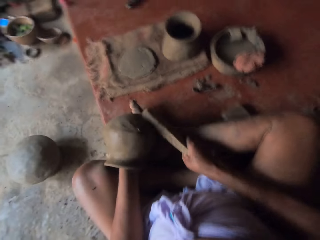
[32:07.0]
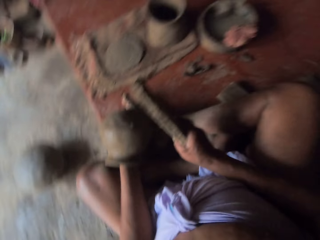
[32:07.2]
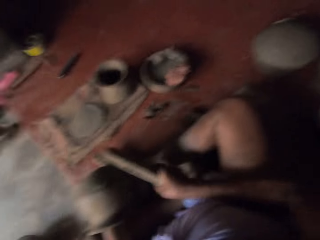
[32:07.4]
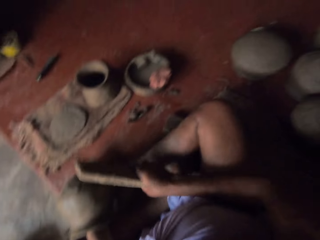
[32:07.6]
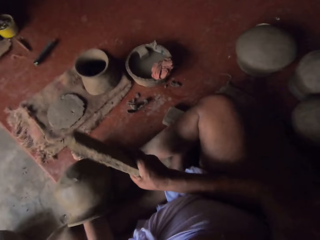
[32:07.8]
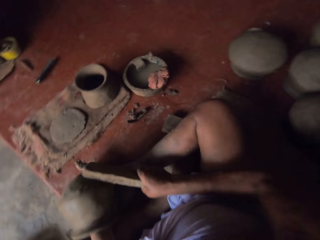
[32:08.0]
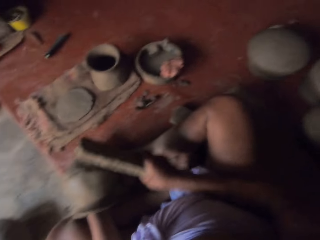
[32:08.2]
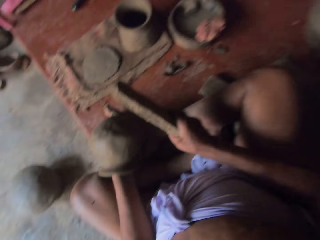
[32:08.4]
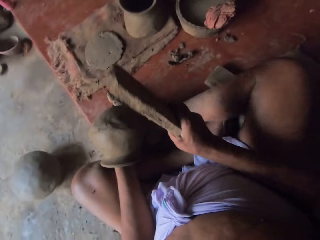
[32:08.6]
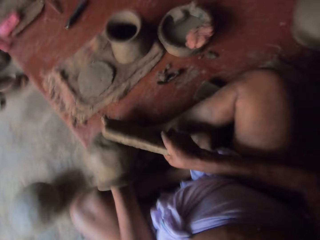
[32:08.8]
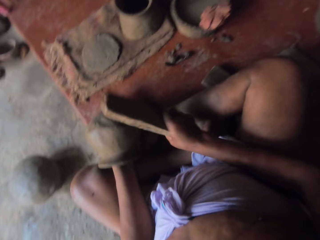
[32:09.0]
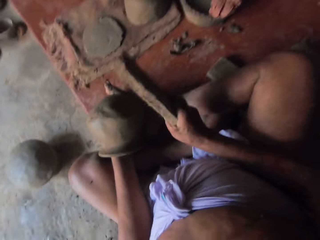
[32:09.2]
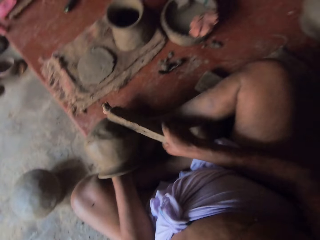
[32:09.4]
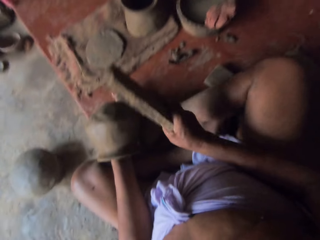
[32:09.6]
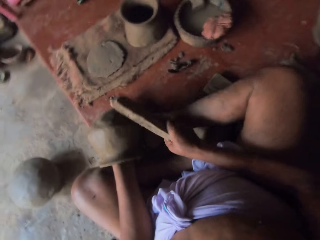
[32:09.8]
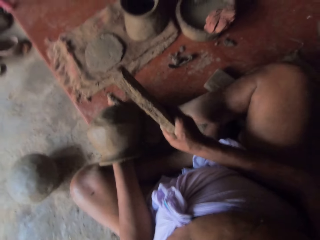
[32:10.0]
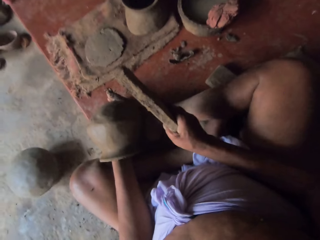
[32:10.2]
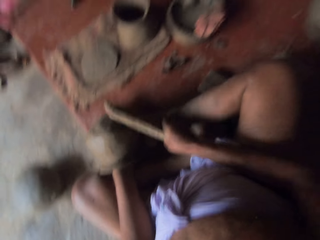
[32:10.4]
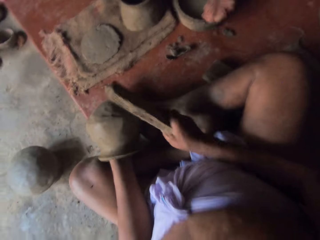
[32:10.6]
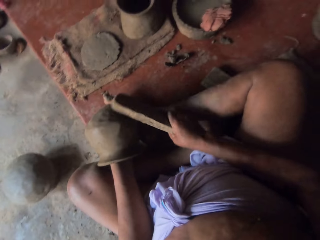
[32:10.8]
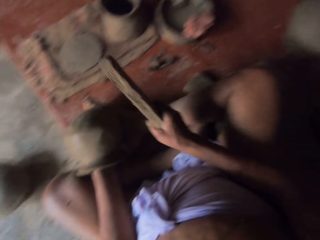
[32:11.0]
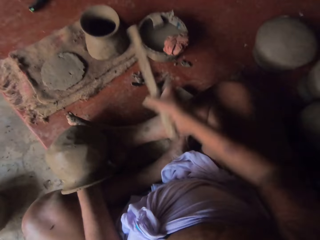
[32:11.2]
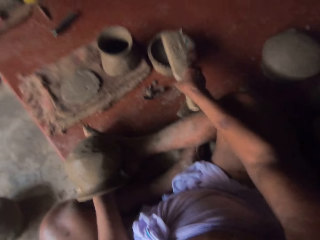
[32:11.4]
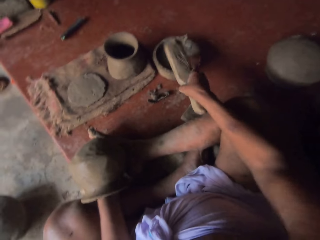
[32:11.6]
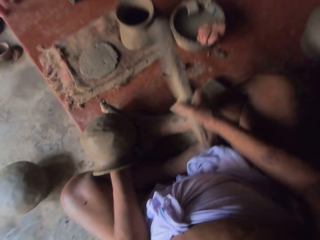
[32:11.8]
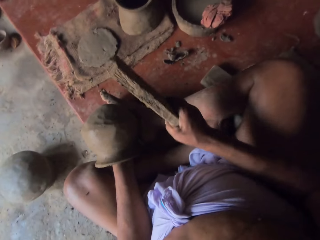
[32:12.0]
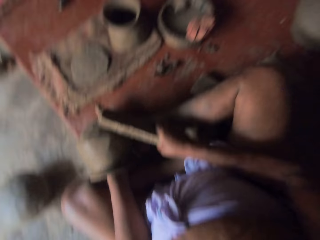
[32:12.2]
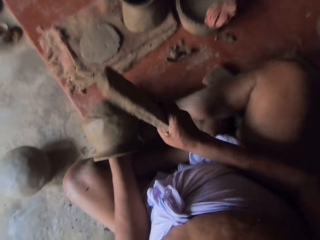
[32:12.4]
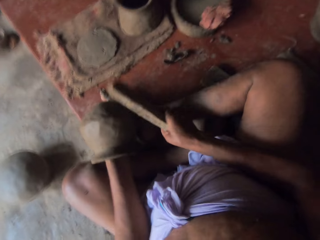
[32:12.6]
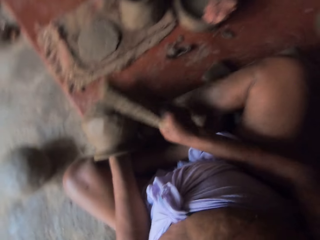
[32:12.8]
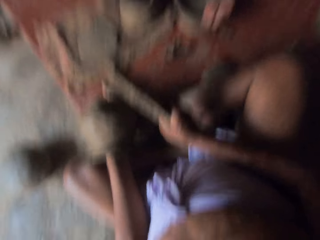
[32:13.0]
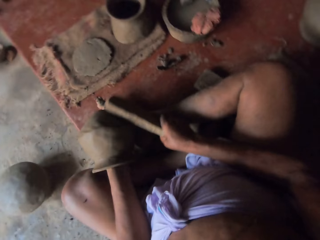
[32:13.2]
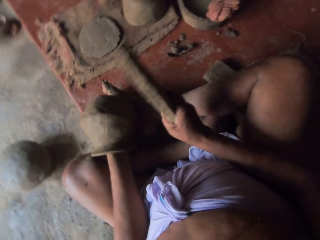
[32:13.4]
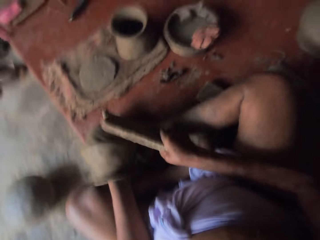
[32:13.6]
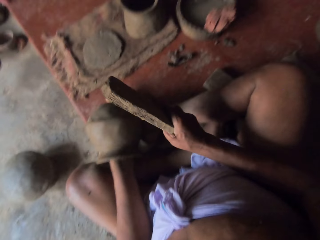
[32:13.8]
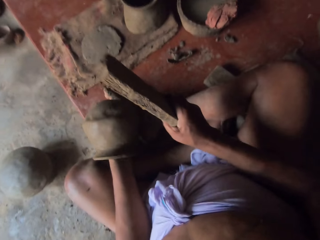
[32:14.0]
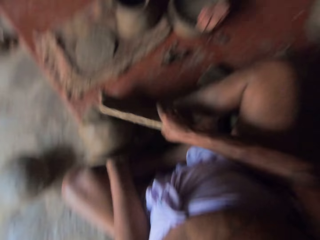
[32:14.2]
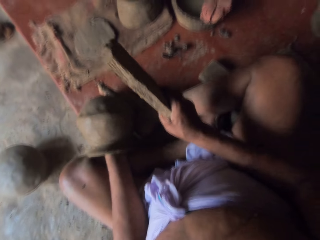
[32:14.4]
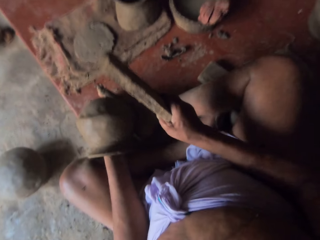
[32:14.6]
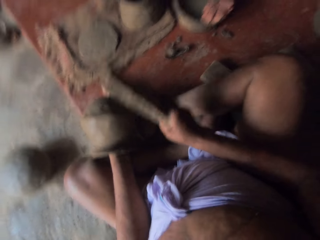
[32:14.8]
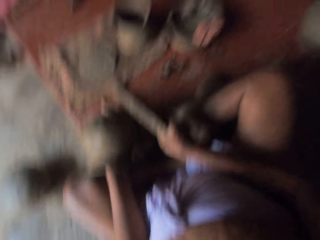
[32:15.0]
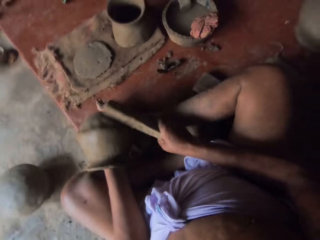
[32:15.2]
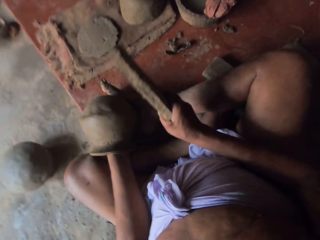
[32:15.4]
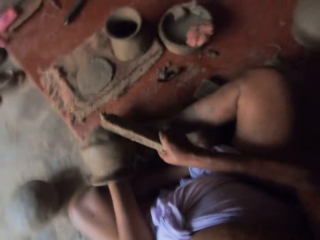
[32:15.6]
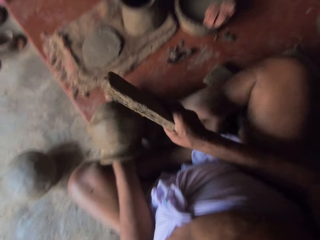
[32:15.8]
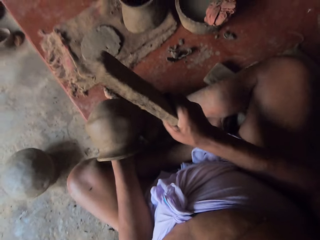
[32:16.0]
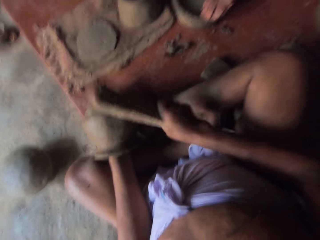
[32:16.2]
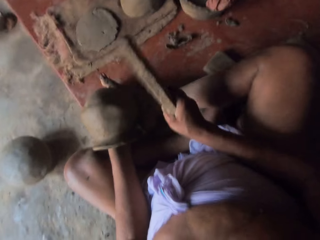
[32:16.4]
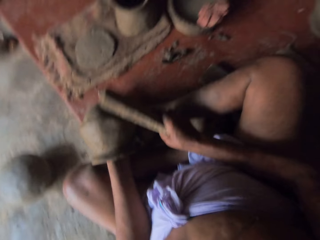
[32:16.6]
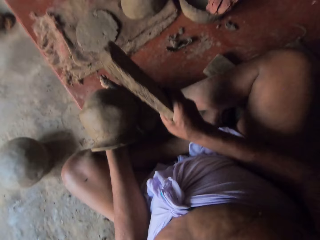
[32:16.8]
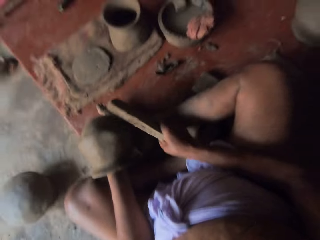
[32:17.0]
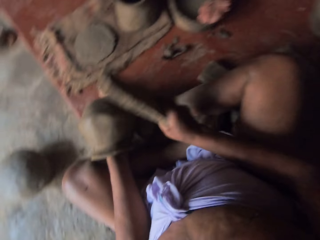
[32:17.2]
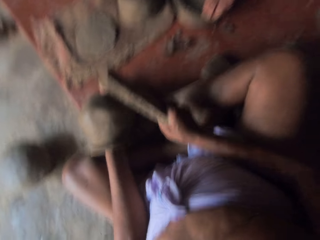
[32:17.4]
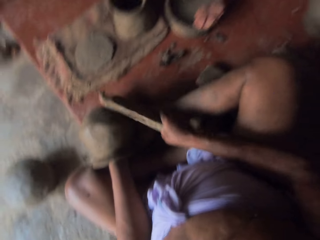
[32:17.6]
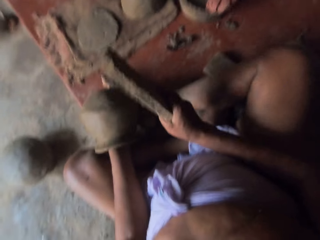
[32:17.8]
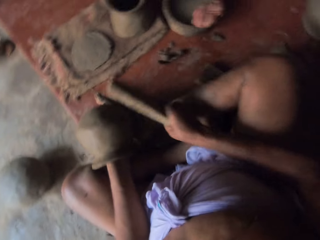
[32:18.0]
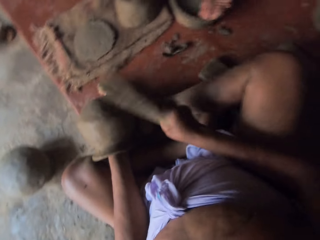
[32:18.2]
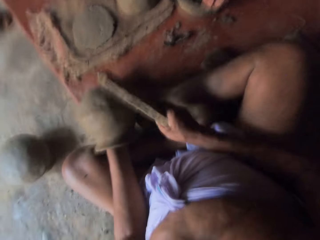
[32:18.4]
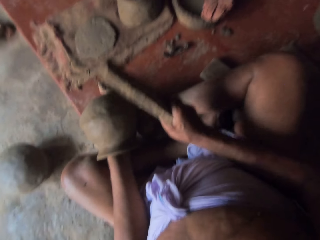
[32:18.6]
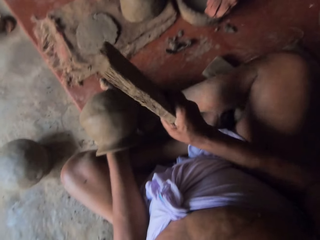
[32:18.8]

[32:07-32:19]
The camera wearer hits a potter's rib on a cloth. They place the stick in the mixture and shape the clay pot with the stick.

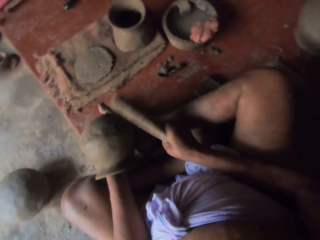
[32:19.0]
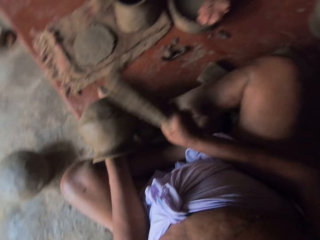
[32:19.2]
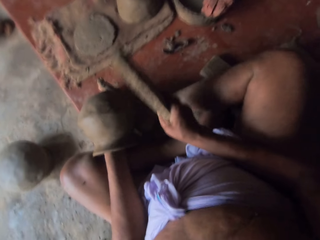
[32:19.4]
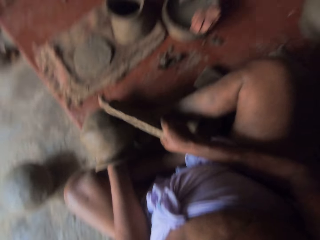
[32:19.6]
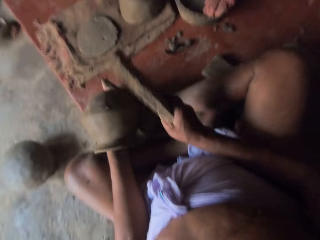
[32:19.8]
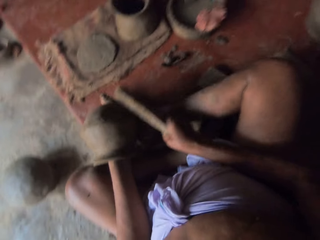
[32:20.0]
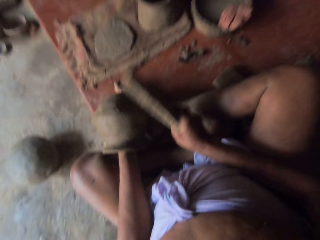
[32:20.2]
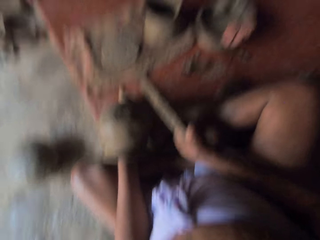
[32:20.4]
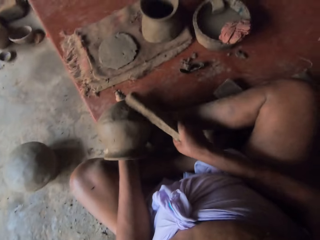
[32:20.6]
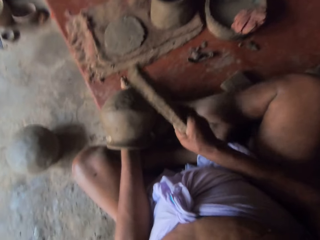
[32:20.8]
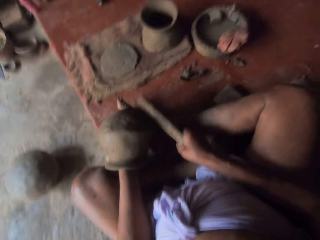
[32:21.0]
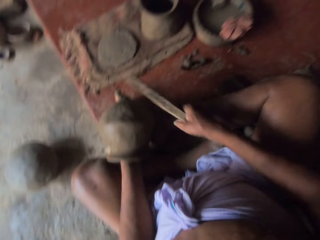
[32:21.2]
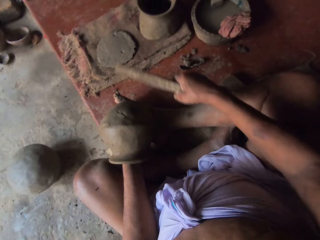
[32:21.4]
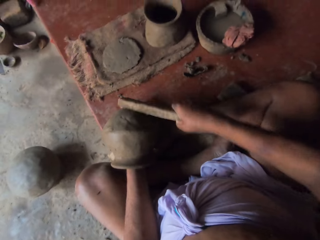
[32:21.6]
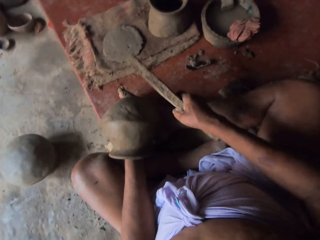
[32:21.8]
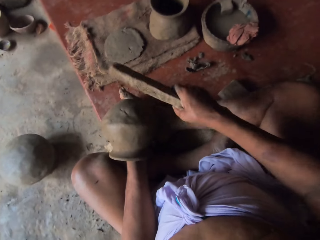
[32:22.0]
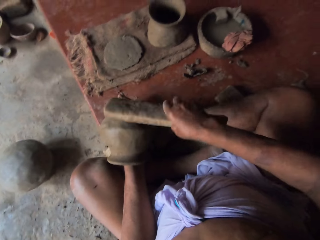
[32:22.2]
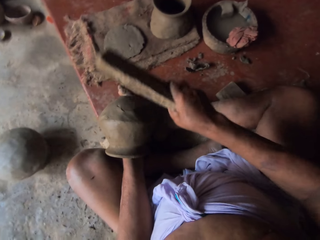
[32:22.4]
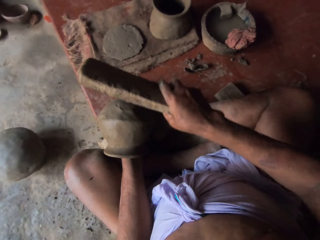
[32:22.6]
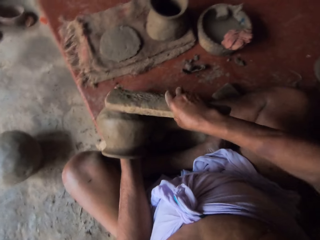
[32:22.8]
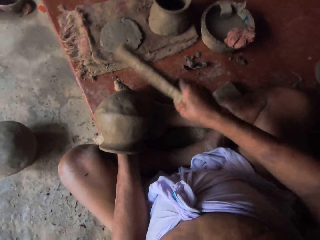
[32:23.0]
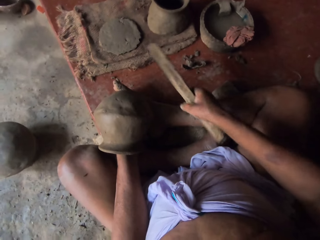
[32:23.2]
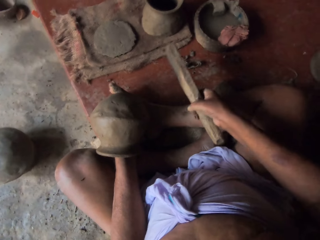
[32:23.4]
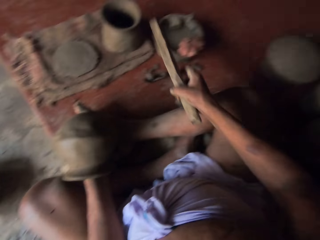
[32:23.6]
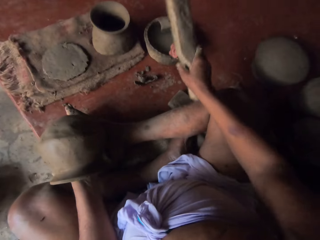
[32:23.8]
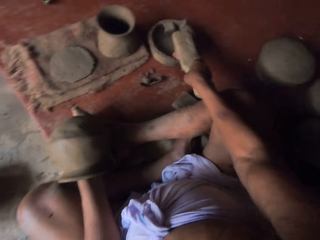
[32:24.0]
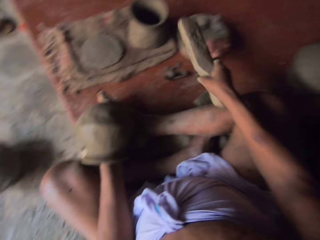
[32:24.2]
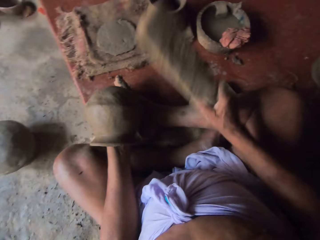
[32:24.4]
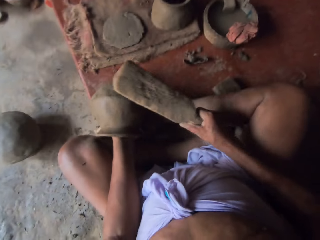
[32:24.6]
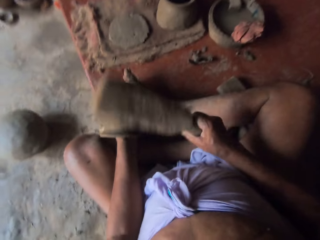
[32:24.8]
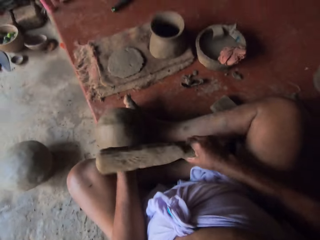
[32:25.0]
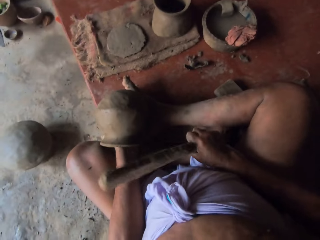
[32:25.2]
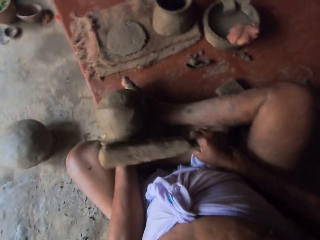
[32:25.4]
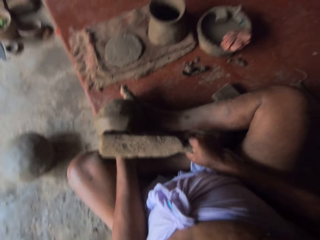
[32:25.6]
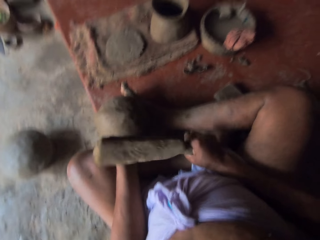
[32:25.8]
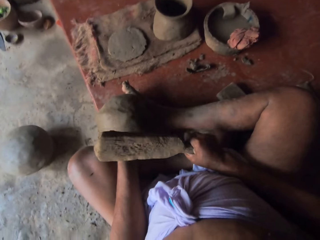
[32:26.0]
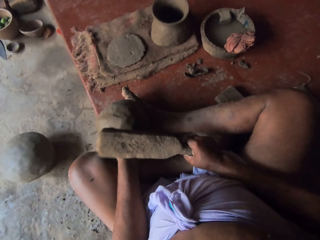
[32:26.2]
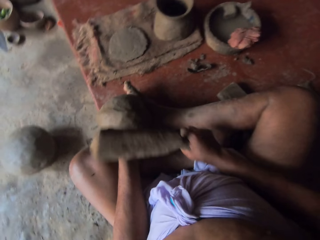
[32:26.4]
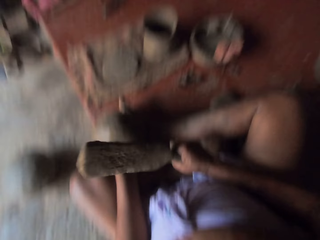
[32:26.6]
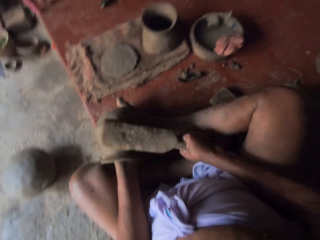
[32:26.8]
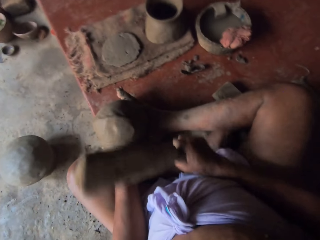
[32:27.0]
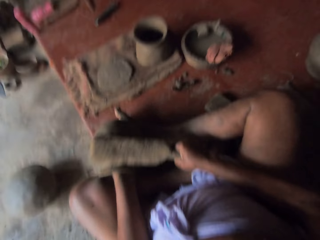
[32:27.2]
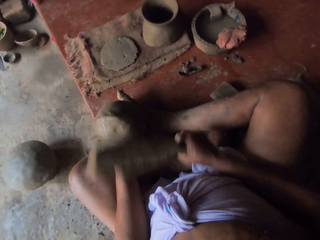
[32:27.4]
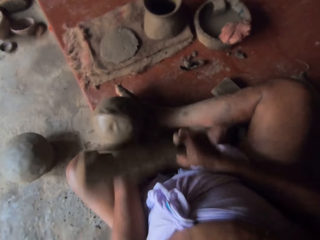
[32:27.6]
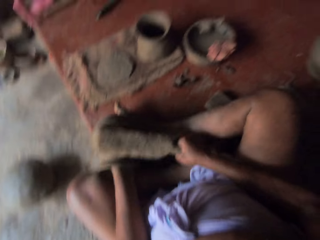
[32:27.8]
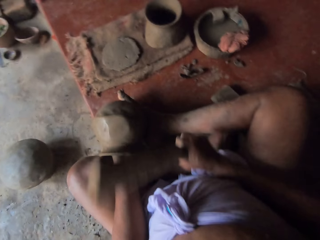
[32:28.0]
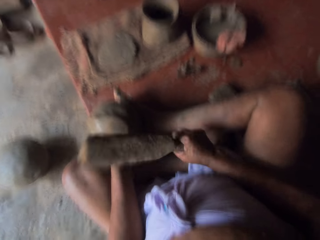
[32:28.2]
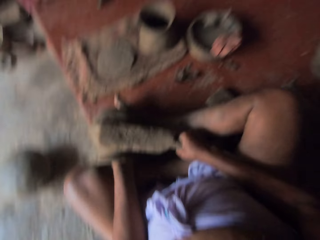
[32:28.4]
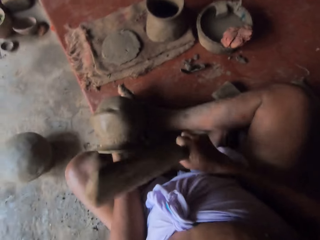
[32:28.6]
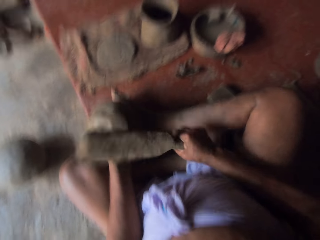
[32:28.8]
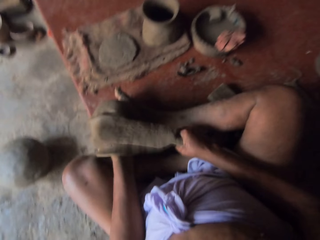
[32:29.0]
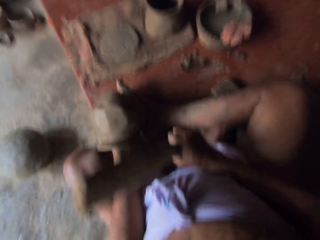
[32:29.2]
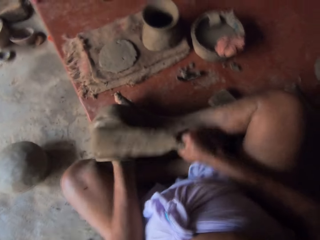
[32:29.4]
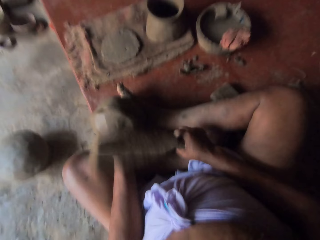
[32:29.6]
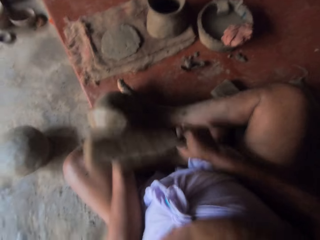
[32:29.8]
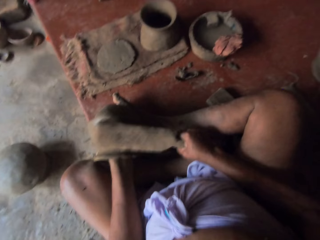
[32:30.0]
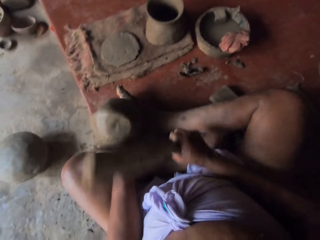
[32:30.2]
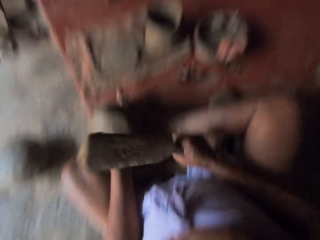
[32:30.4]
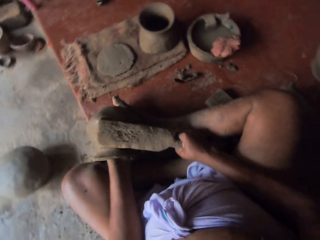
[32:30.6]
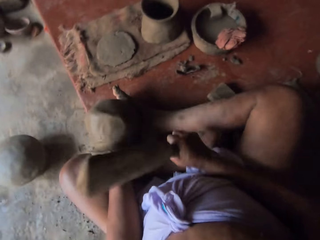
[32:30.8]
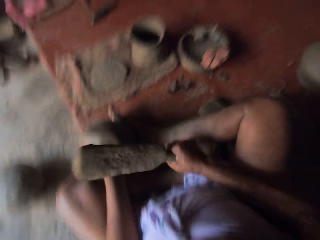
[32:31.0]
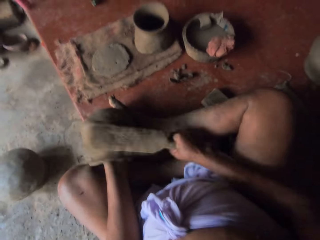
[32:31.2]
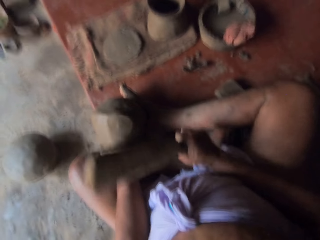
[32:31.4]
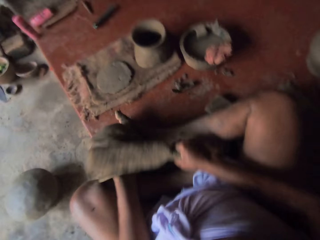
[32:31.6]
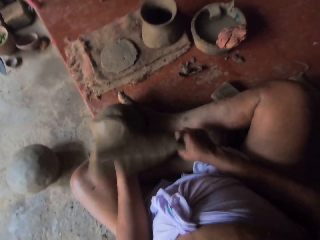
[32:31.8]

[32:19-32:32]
The camera wearer hits a potter's rib on a cloth. They place the stick in the mixture and shape the clay pot with the stick.
